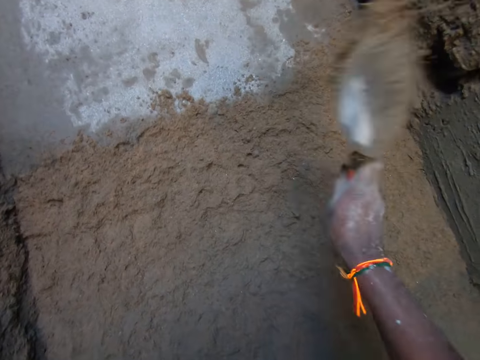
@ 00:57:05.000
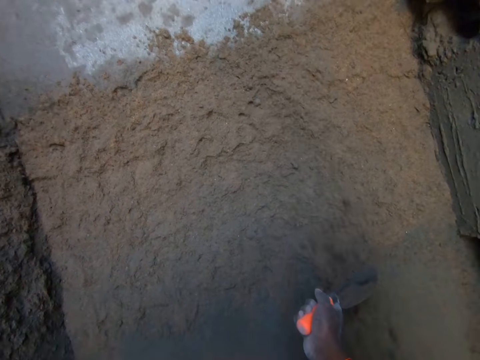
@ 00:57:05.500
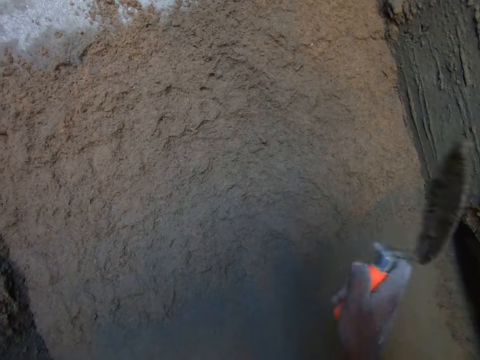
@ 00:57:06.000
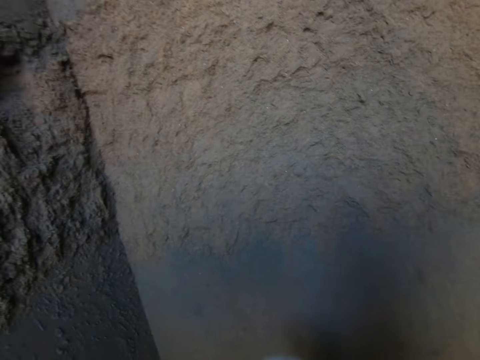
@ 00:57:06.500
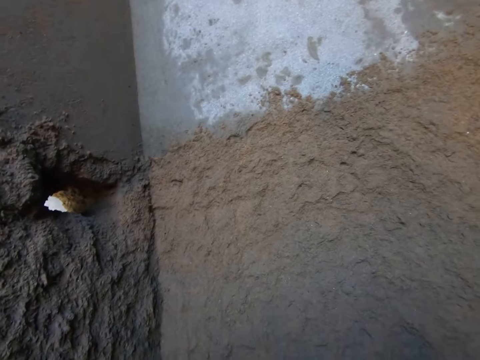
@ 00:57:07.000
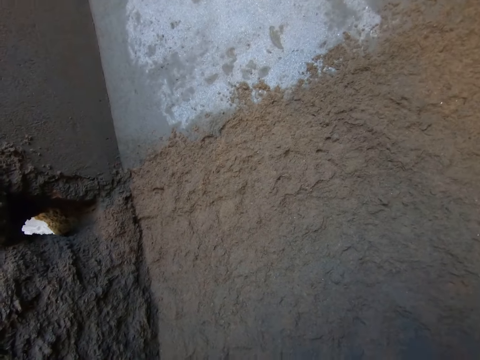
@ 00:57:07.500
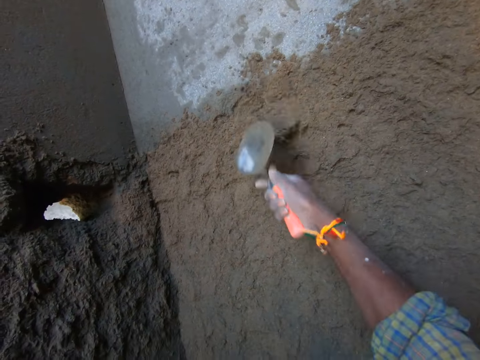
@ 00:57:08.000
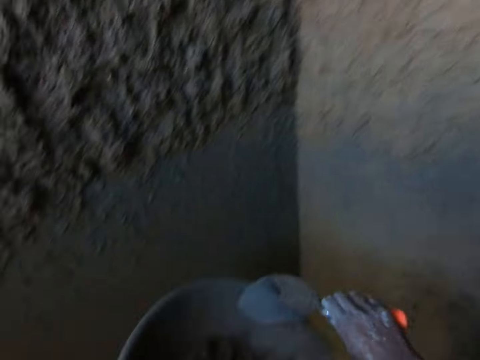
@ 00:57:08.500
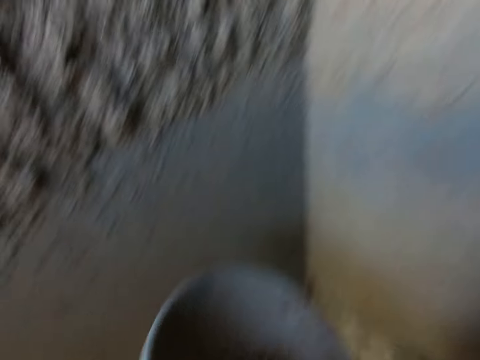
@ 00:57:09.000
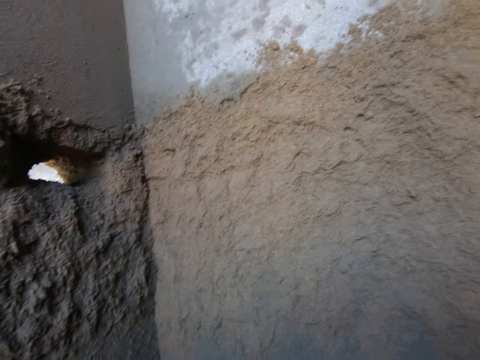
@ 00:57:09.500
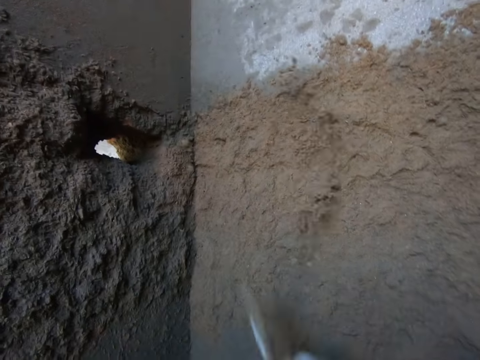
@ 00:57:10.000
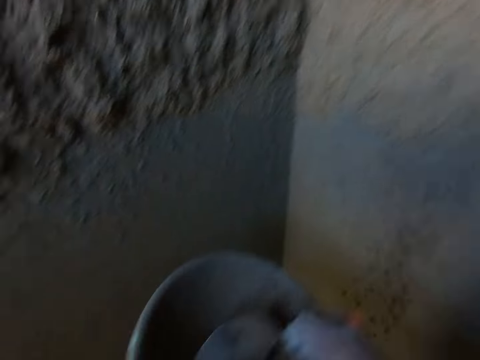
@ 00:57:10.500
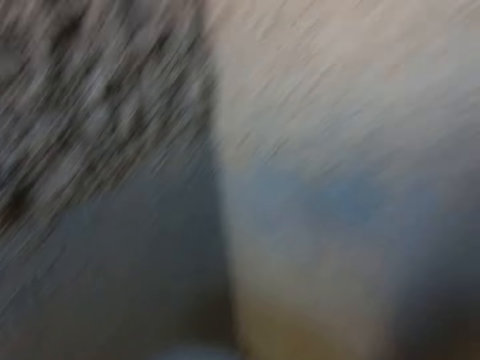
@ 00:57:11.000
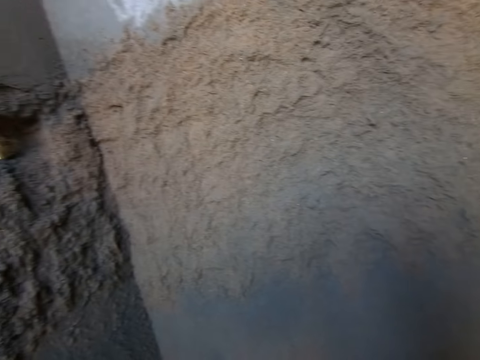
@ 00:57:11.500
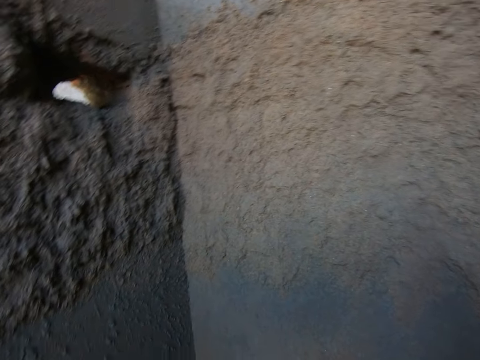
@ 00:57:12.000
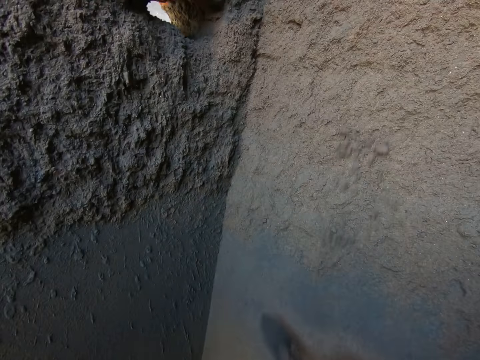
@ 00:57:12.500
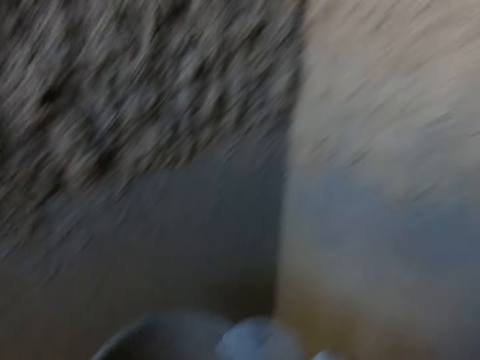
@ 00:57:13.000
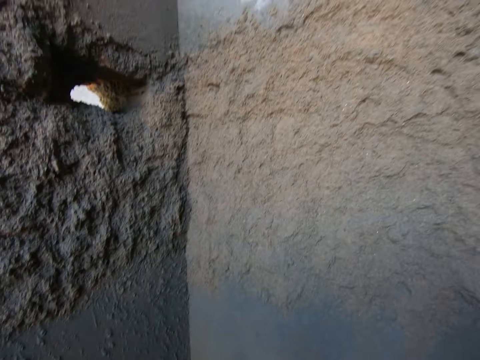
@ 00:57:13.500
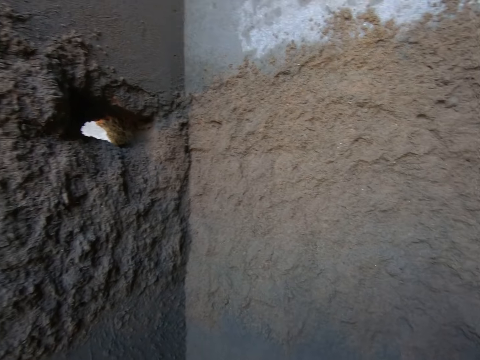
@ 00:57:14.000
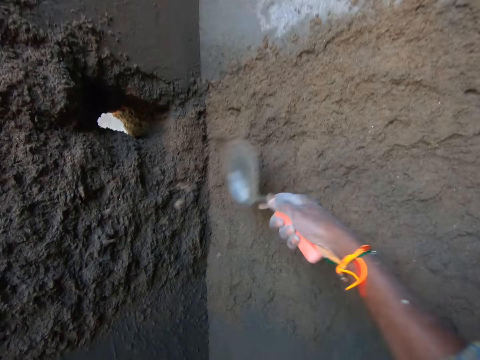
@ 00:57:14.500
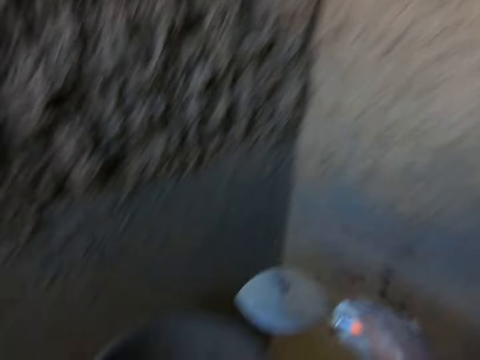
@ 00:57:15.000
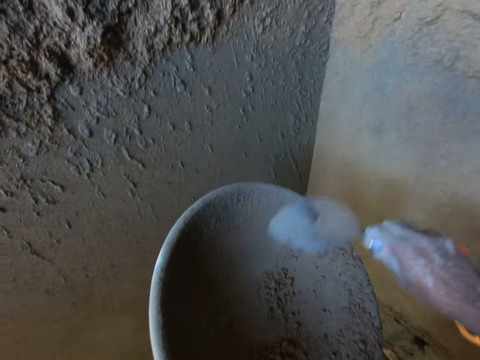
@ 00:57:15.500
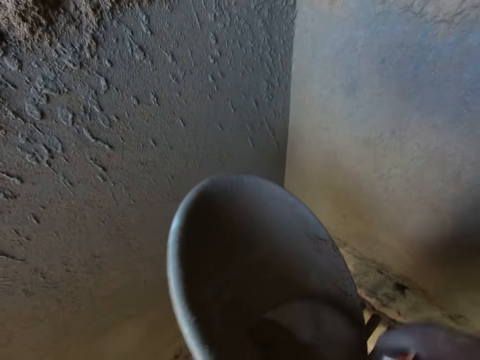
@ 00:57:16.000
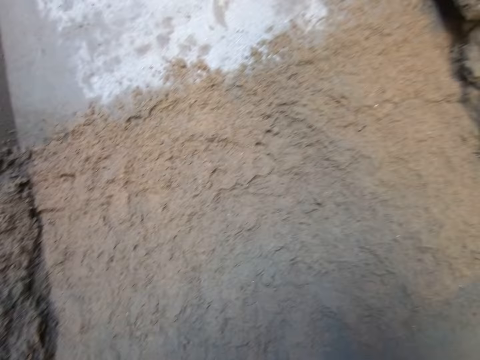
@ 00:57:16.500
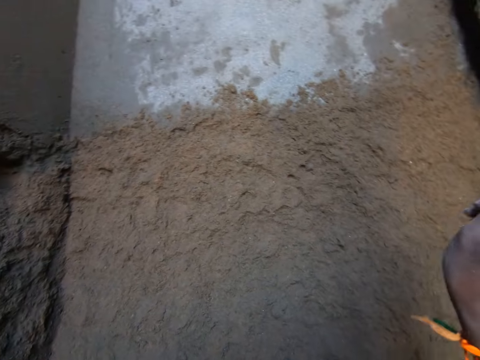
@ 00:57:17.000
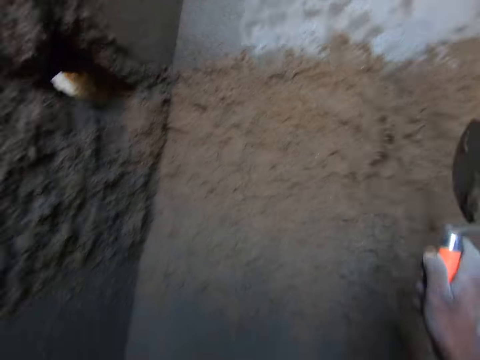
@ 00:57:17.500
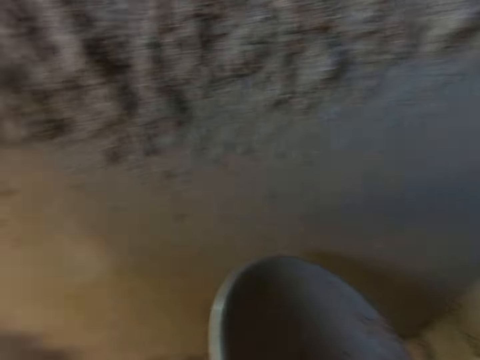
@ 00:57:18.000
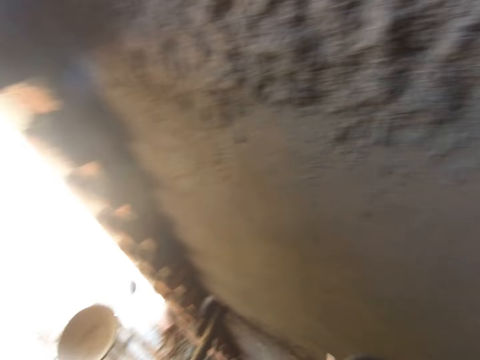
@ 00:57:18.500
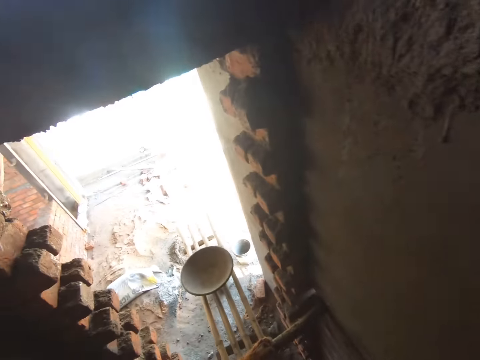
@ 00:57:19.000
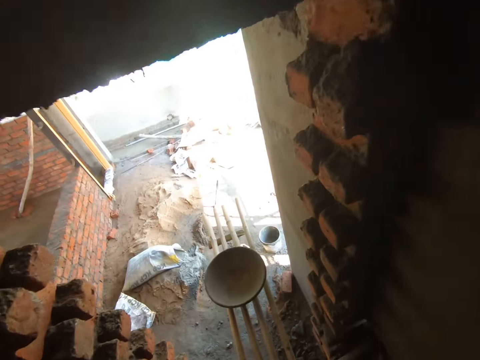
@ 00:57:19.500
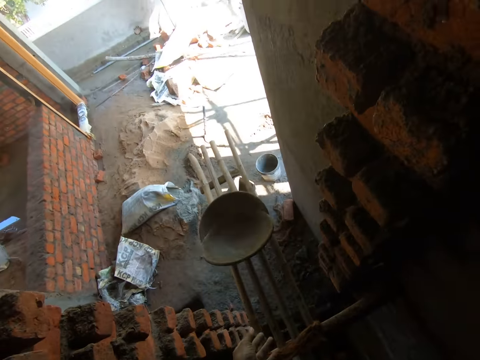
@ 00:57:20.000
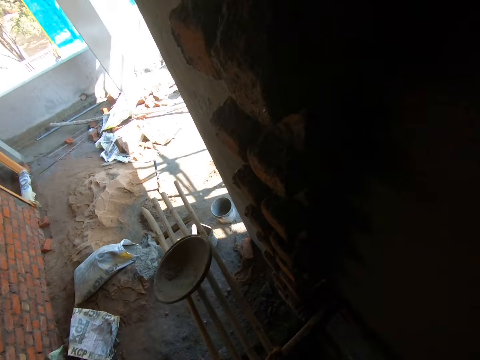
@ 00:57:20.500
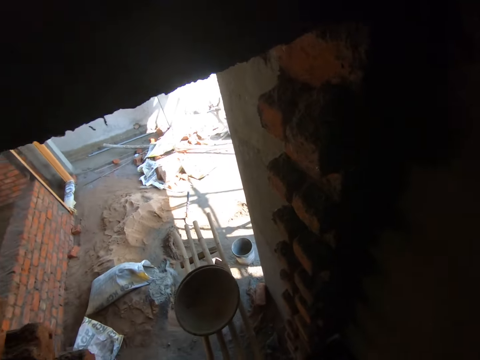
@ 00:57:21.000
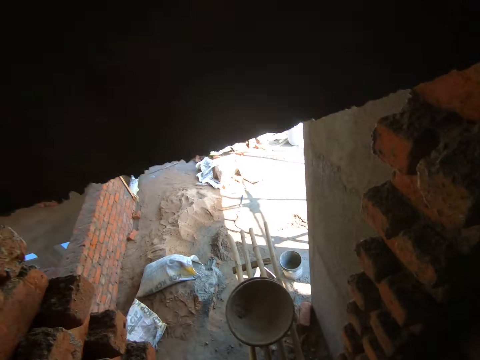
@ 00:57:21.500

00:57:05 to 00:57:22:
The camera wearer pours the sand on the wall with the trowel in his right hand. He snatches the sand from the wall with the trowel in his right hand. He pours the sand on the wall with the trowel in his right hand. He packs the sand from the head pan with the trowel in his right hand. He looks at the wall. He pours the sand on the wall with the trowel in his right hand. He packs the sand from the head pan with the trowel in his right hand. He looks at the head pan. He looks at the wall. He pours the sand on the wall with the trowel in his right hand. He packs the sand from the head pan with the trowel in his right hand. He looks at the head pan. He looks at the wall. He pours the sand on the wall with the trowel in his right hand. He packs the sand from the head pan with the trowel in his right hand. He looks at the head pan. He pours the sand on the wall with the trowel in his right hand. He looks at the wall. He scrapes the head pan with the trowel in his right hand. He looks at the head pan. He packs the sand from the head pan with the trowel in his right hand. He looks at the wall. He pours the sand on the wall with the trowel in his right hand. He turns around. He throws the head pan on the bamboo scaffolding with his left hand. He places the head pan on a stand.

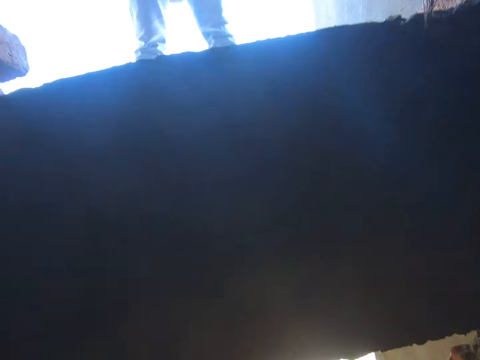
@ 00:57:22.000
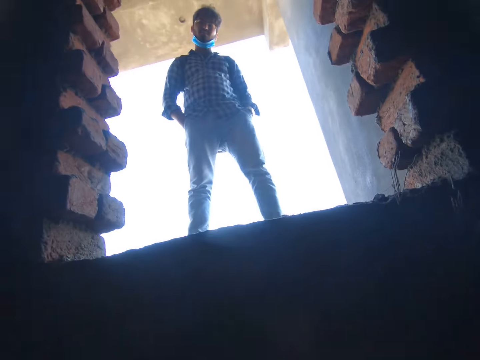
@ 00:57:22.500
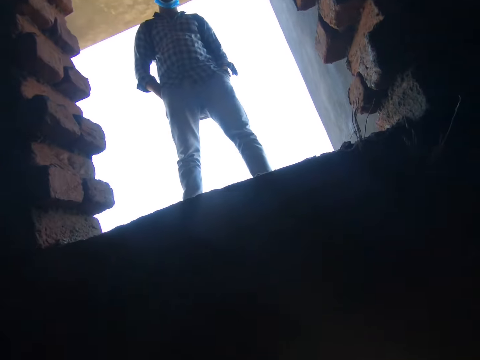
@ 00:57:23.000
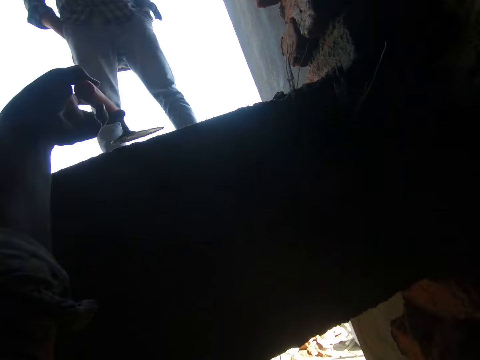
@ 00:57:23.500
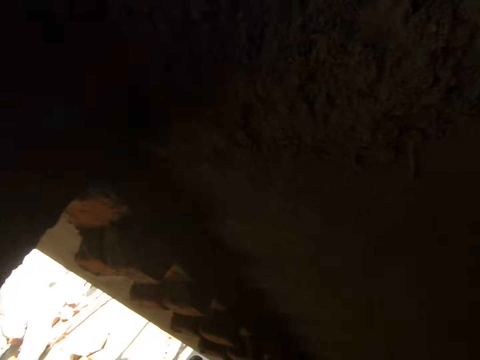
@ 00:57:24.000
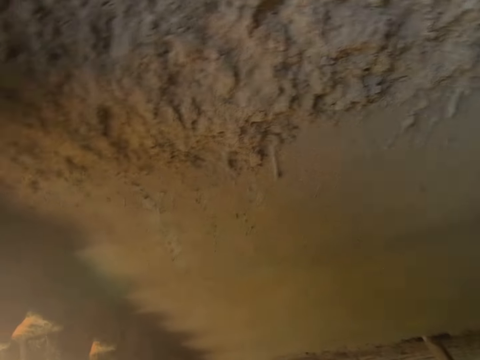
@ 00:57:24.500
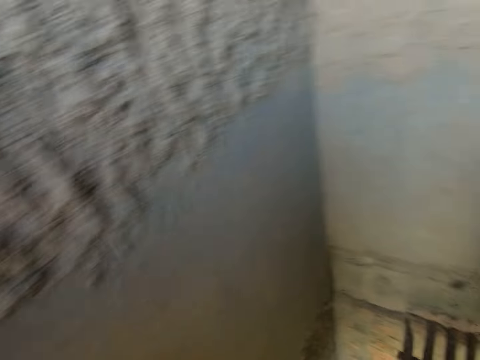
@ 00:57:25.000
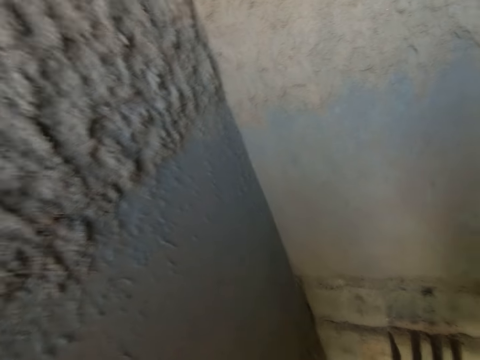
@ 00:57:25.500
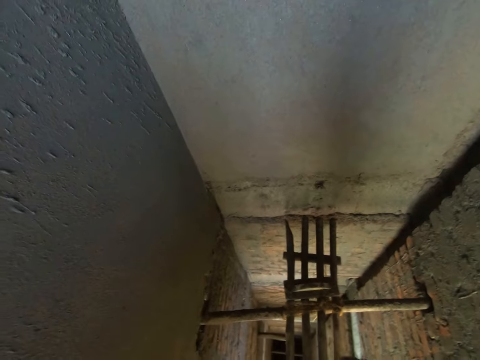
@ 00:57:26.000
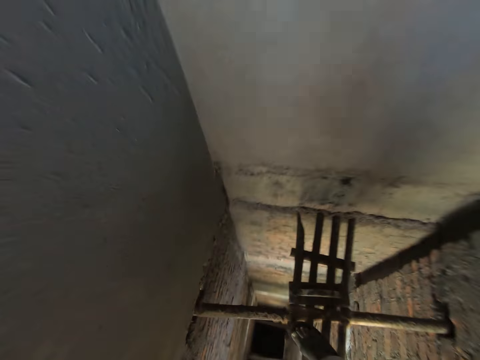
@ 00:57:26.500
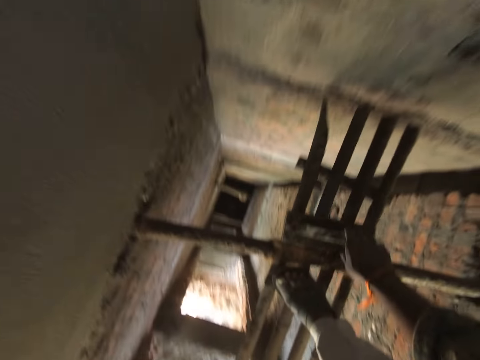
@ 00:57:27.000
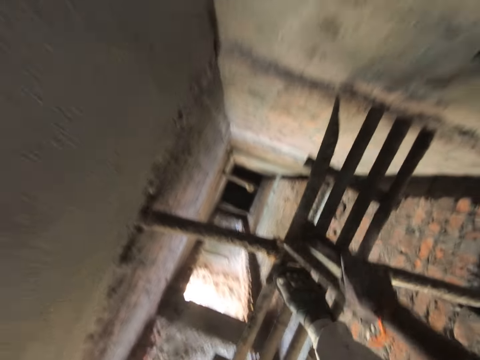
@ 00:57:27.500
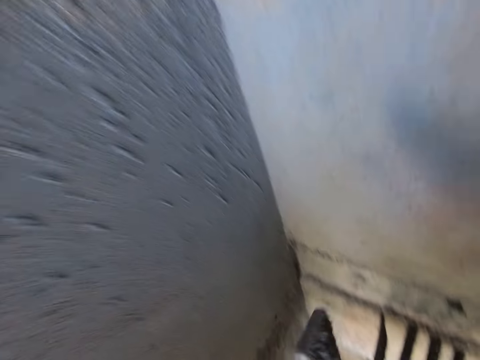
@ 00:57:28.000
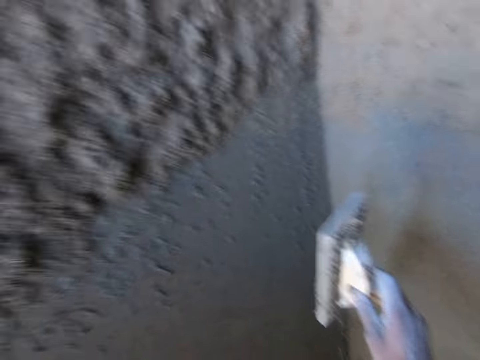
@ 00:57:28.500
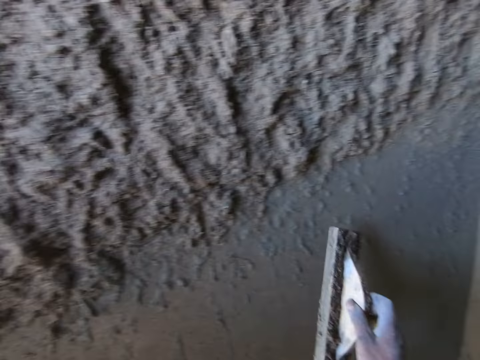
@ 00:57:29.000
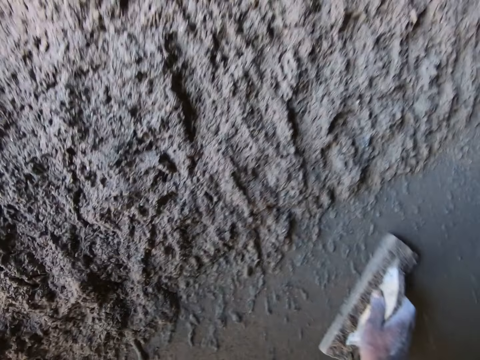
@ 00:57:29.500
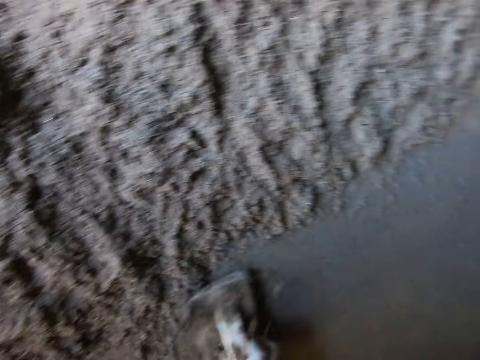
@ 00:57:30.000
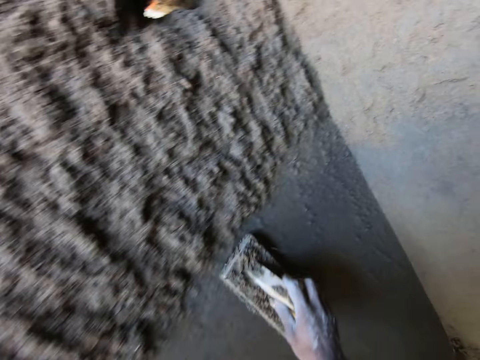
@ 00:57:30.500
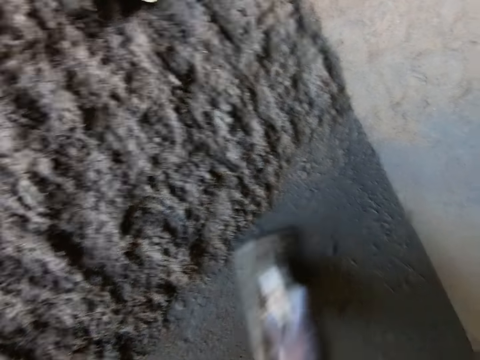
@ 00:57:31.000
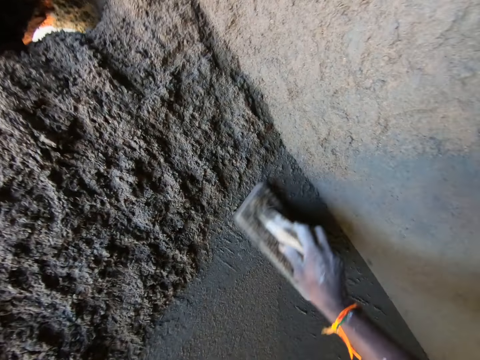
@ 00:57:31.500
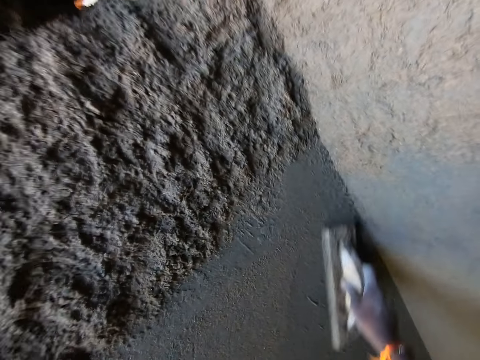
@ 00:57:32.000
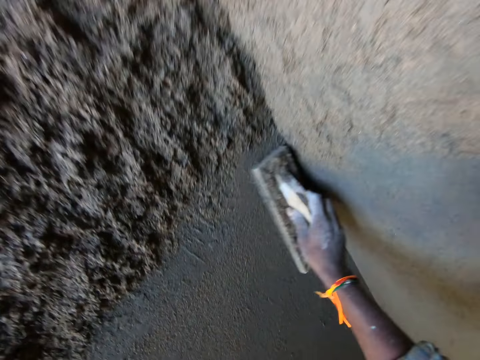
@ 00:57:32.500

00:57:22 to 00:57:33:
The camera wearer looks at a man. He looks up. He places the trowel on a pavement or wall with his left hand. He turns around. He picks a float trowel from the bamboo scaffolding with his right hand. He smoothens the wall with the float trowel in his right hand.
